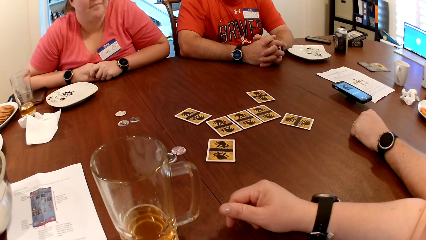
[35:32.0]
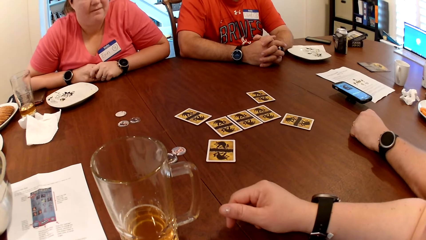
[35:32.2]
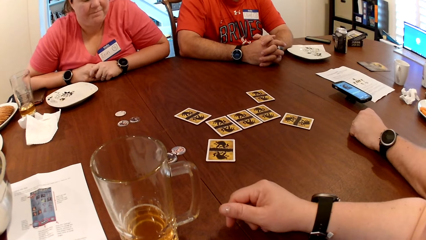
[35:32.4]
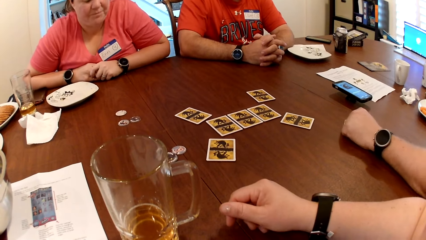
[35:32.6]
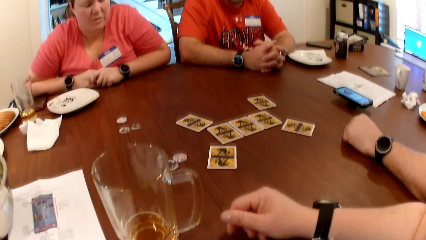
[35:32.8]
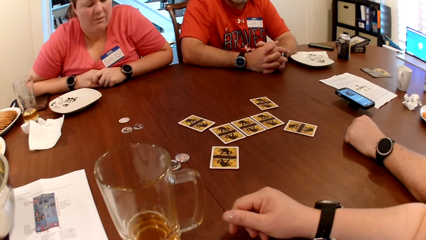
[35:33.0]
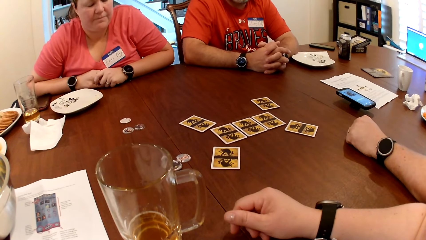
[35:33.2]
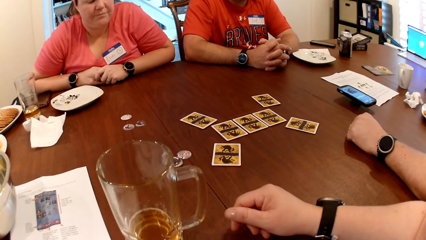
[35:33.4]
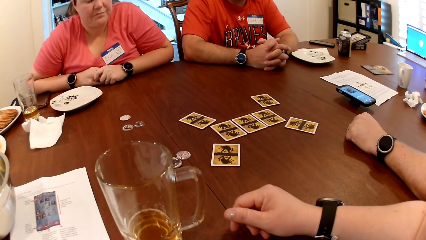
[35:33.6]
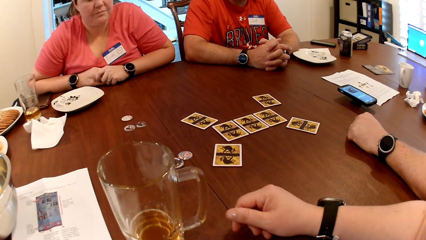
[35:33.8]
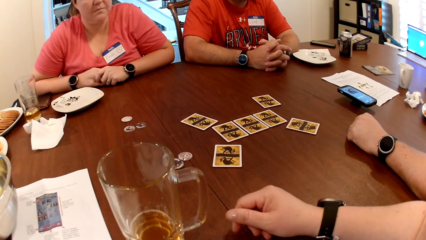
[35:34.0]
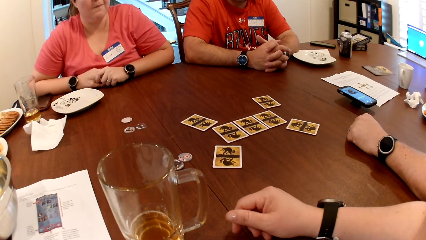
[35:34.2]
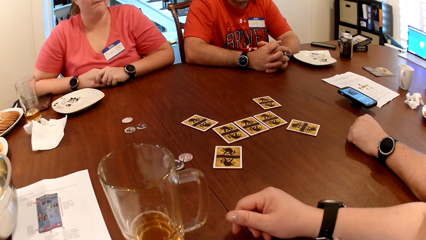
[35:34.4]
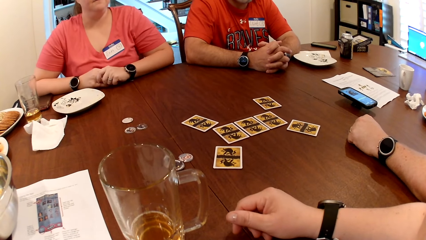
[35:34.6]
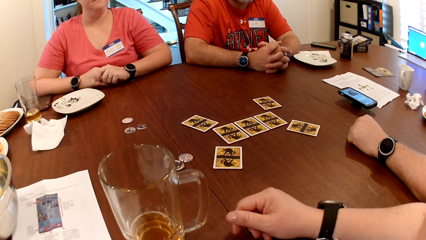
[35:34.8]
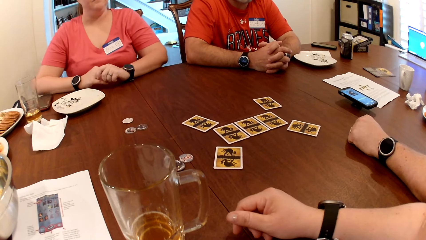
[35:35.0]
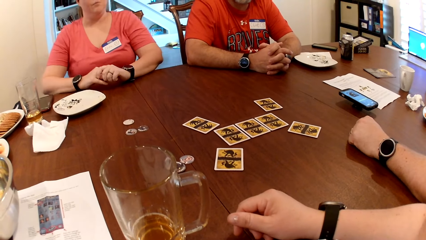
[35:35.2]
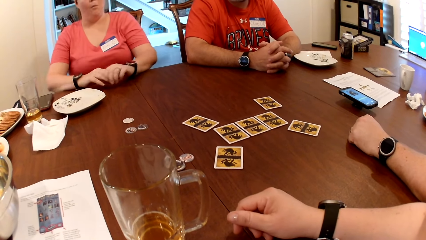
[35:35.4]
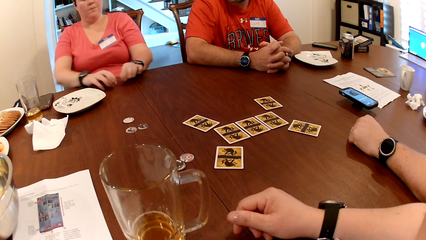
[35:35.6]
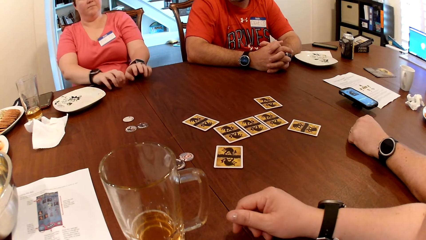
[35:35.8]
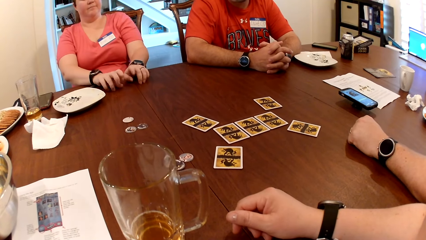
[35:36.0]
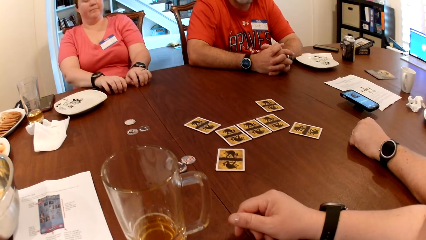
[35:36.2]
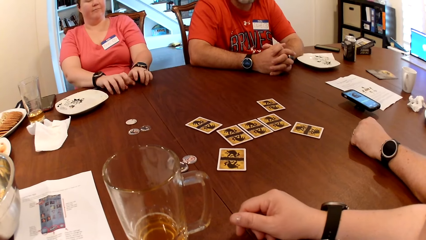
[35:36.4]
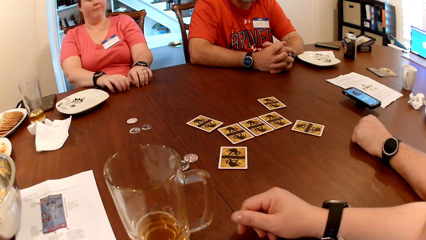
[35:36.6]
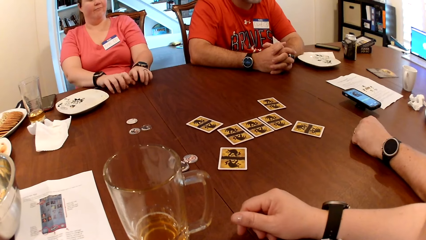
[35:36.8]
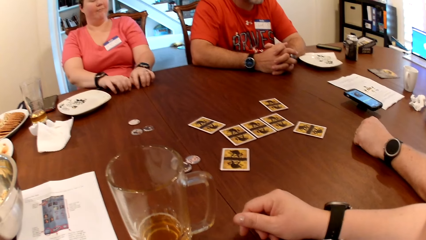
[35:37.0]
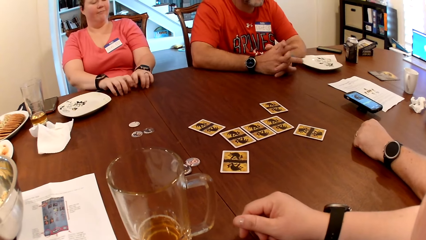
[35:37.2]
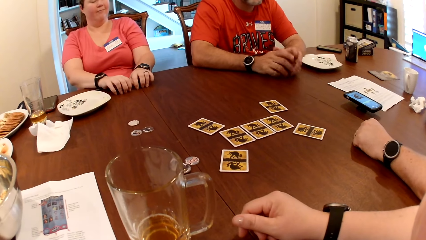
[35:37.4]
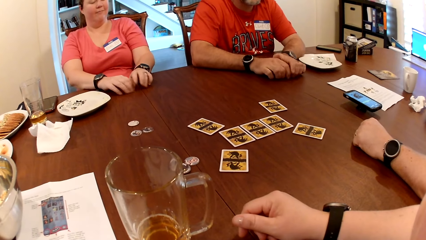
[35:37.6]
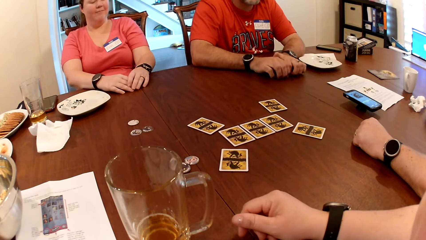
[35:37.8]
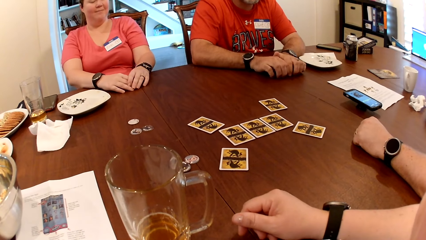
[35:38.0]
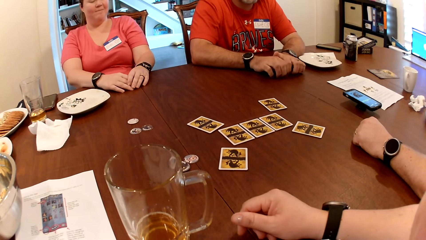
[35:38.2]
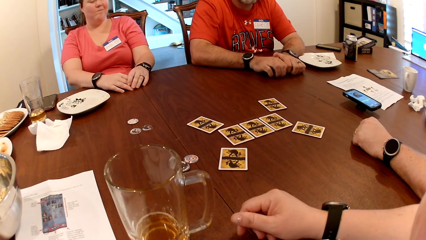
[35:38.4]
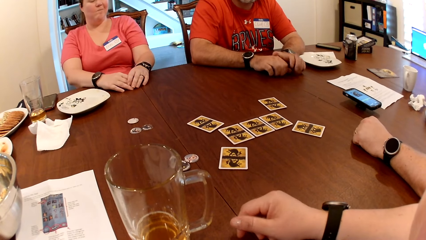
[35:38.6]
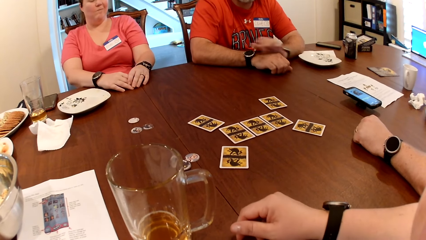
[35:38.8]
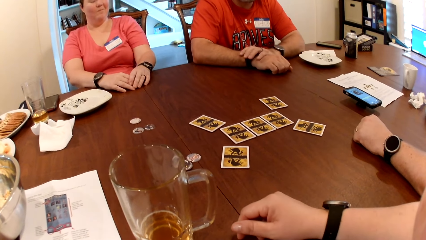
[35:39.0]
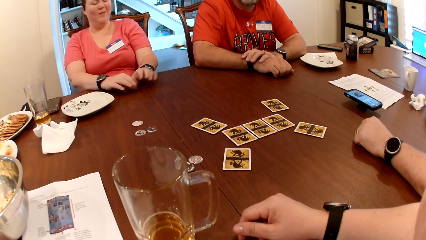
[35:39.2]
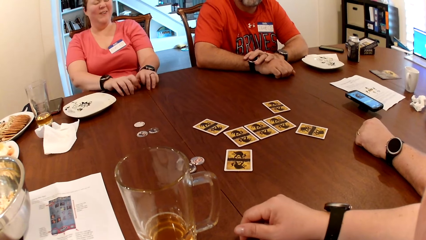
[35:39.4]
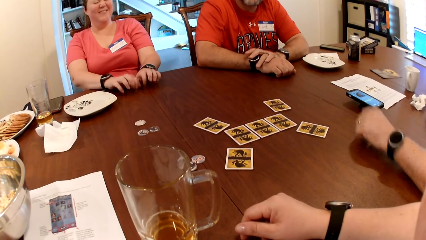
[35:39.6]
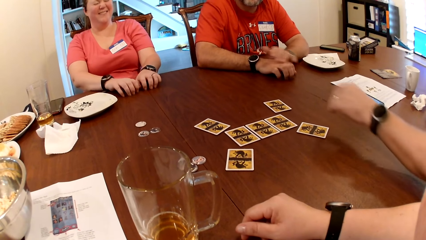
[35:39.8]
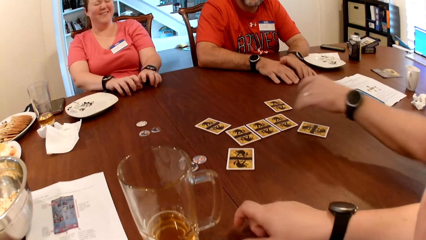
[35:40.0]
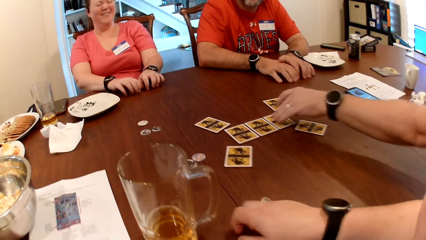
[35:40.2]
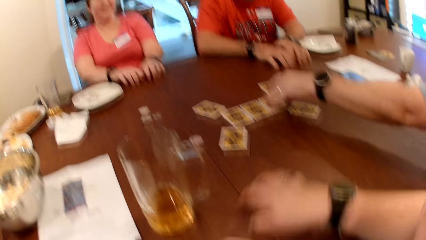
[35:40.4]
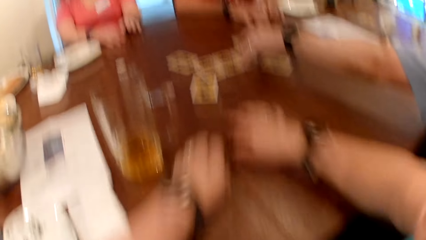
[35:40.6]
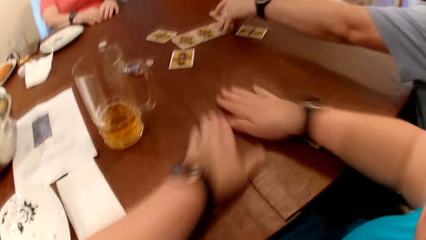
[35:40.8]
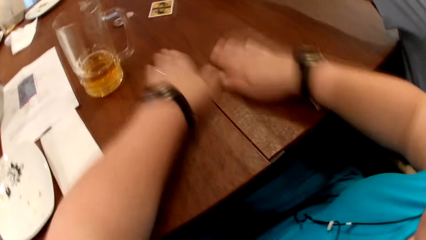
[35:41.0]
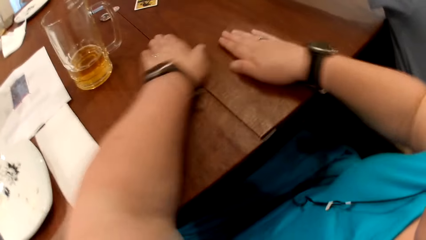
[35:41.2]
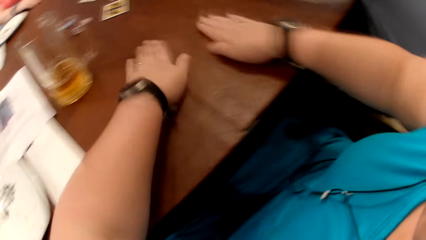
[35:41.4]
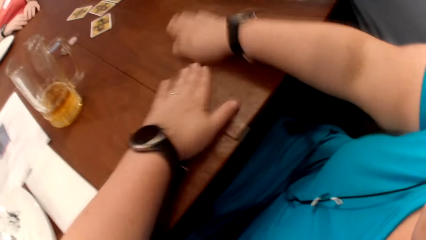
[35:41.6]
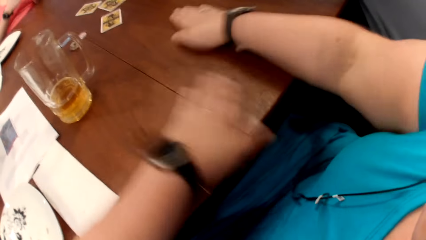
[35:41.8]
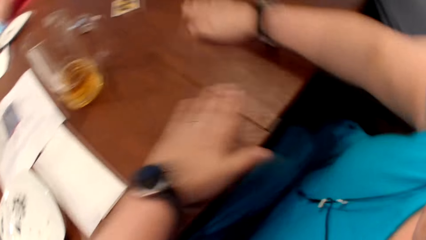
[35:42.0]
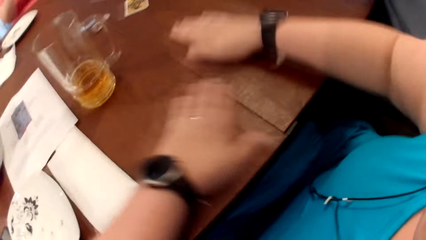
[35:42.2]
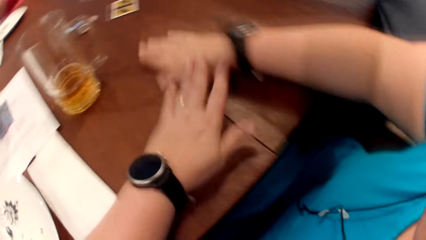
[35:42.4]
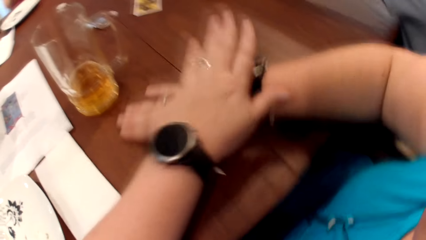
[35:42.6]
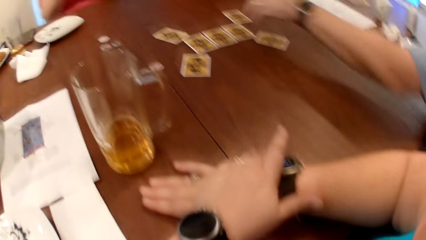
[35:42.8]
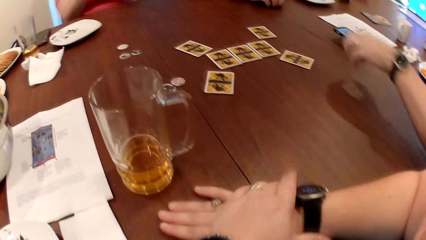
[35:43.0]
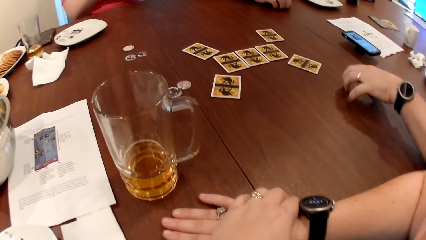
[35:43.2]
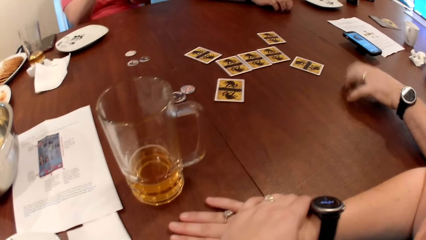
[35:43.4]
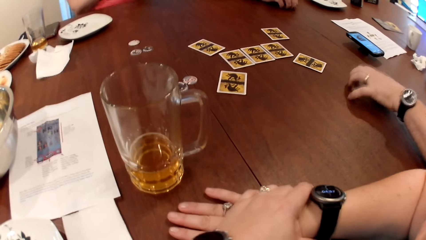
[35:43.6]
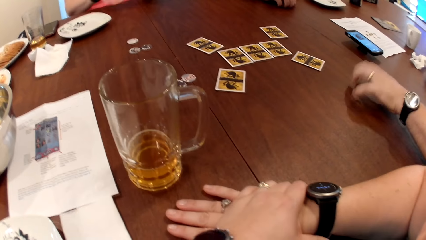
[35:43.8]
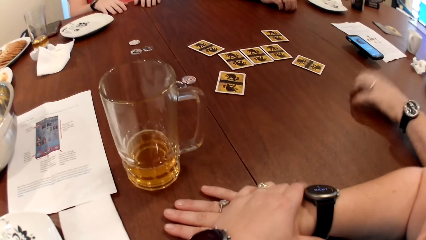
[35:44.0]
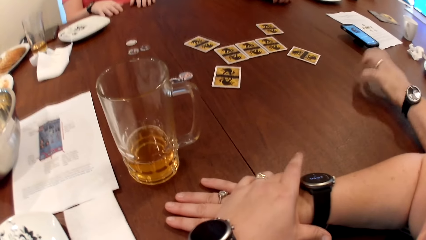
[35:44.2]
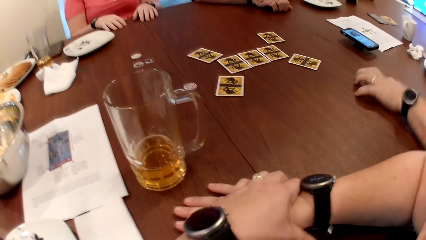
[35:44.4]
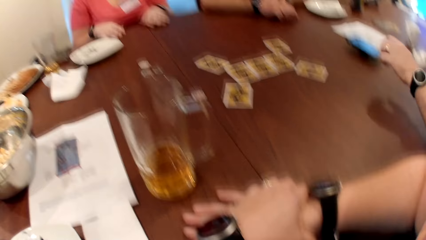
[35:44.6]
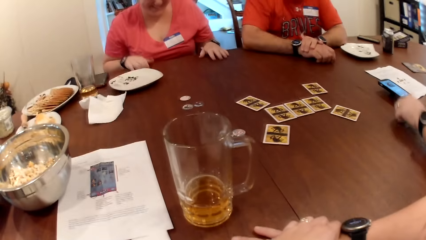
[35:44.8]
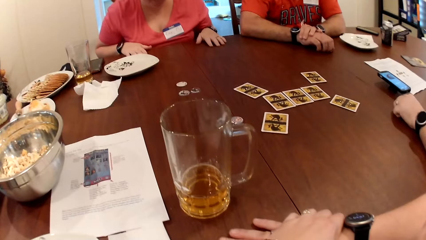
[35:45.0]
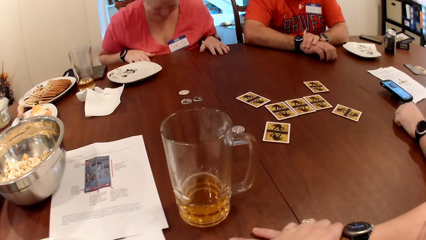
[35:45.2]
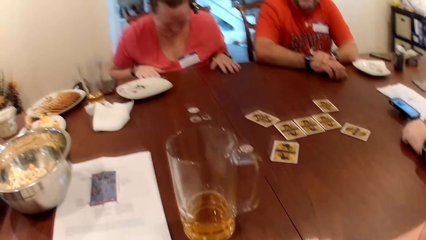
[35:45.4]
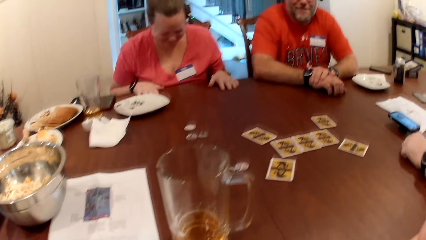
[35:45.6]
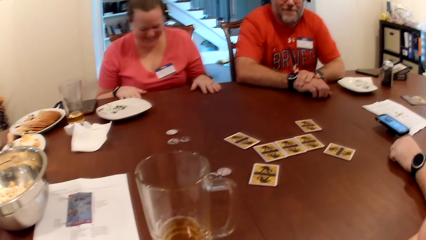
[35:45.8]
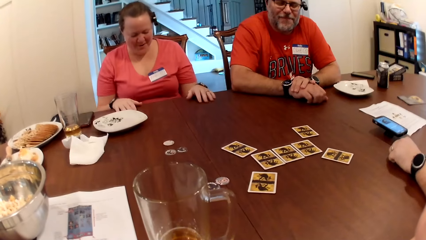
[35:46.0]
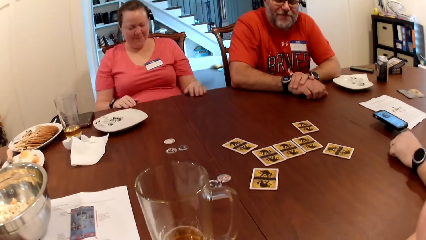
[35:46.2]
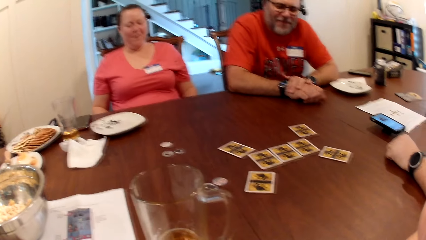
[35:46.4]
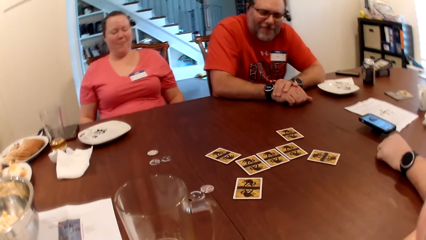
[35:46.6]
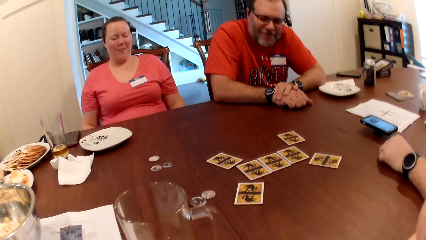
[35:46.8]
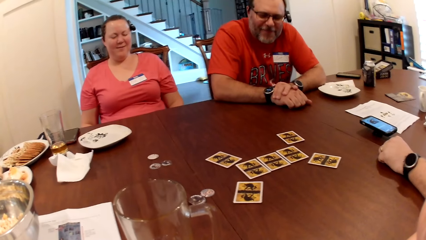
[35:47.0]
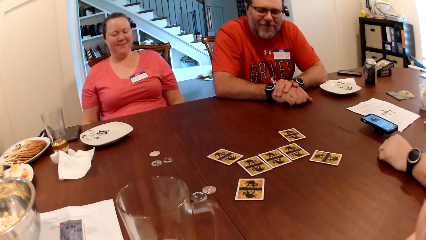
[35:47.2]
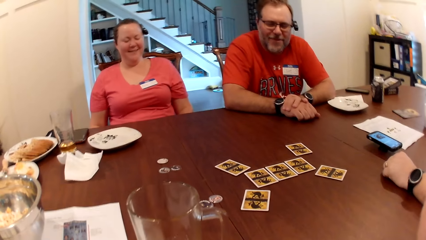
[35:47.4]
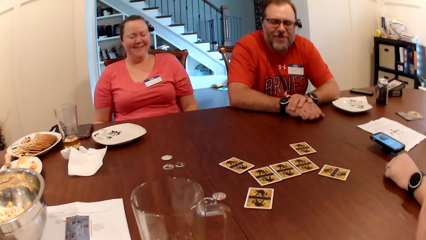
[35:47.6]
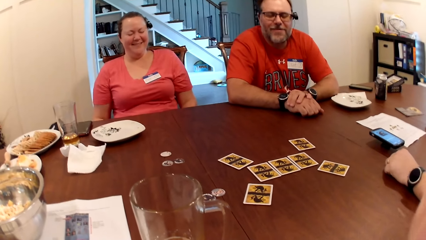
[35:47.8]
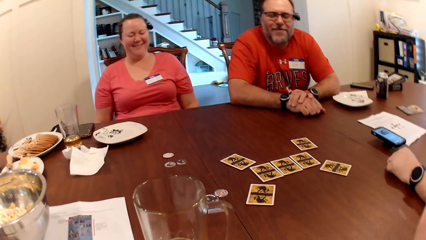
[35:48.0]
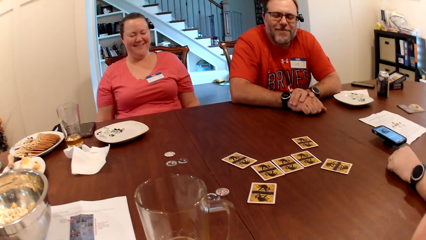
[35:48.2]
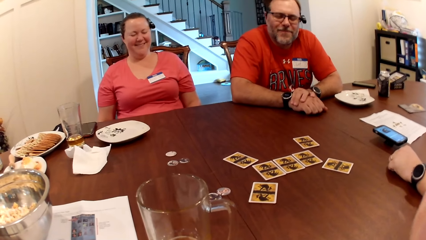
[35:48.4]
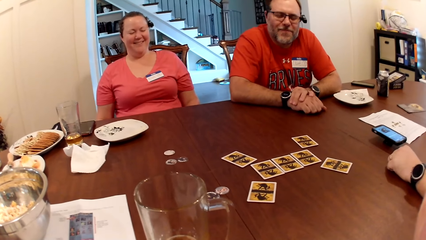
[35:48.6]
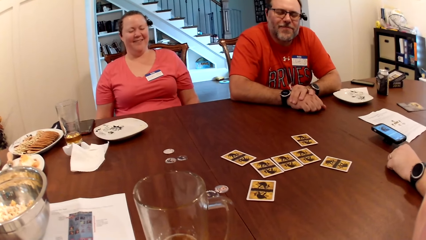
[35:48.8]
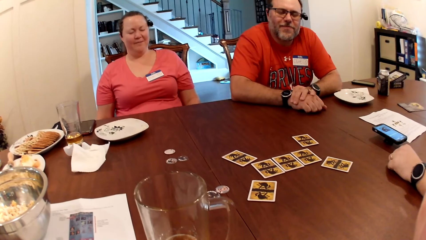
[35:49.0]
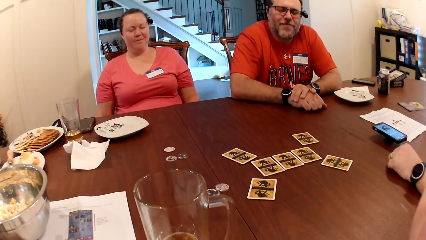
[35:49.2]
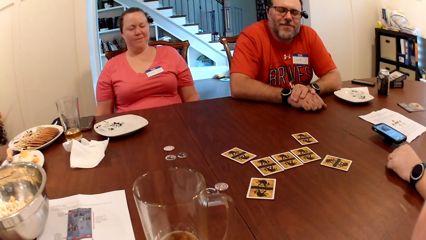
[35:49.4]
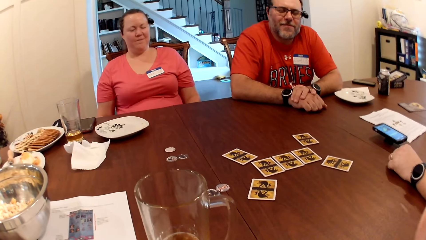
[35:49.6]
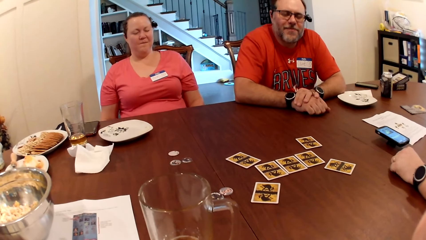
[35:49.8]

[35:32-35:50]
A man and others listen to the audio. A lady taps her fingers on the table. Another man scratches the table. The camera wearer scratches the table with both hands. She rubs her hands on the table. The first man taps on the table. The lady laughs.
